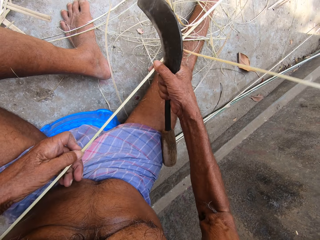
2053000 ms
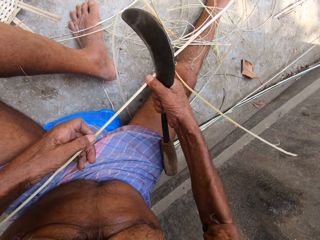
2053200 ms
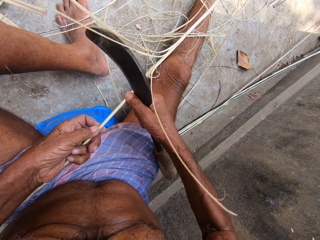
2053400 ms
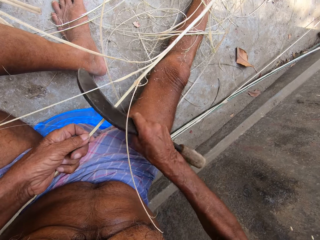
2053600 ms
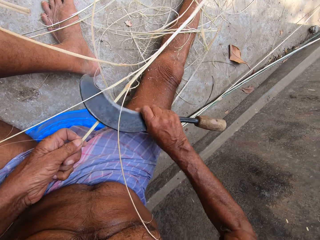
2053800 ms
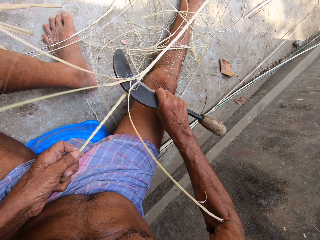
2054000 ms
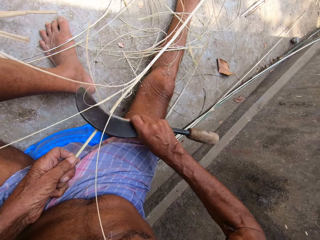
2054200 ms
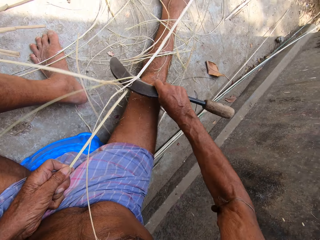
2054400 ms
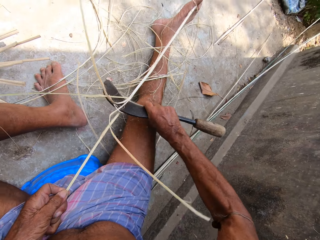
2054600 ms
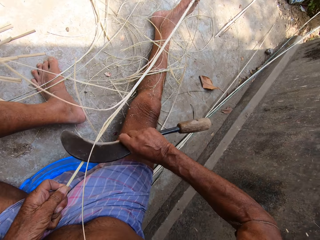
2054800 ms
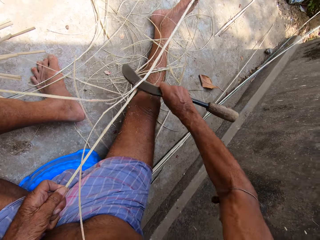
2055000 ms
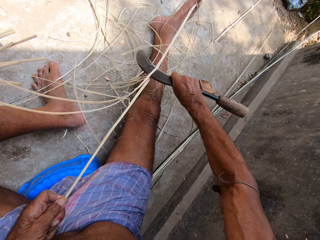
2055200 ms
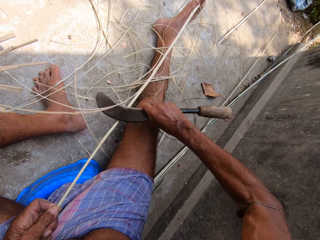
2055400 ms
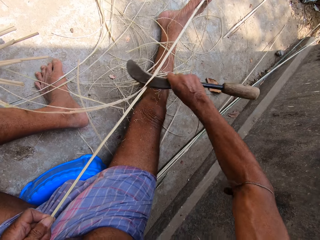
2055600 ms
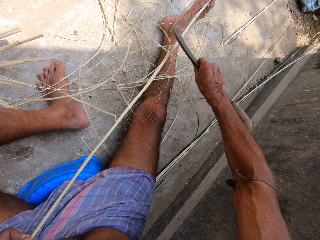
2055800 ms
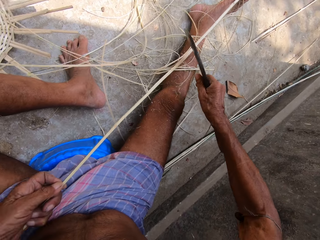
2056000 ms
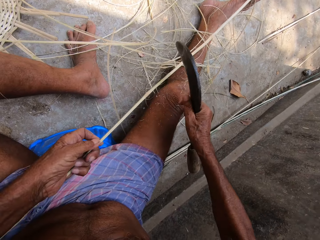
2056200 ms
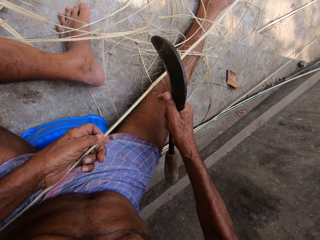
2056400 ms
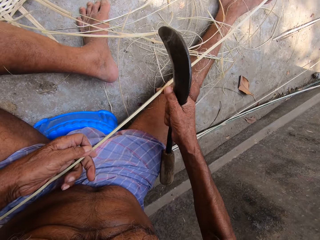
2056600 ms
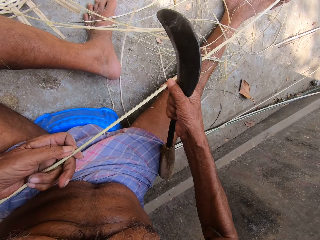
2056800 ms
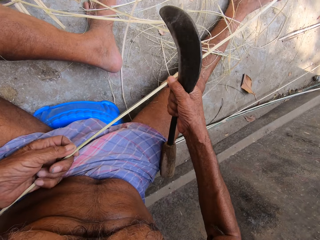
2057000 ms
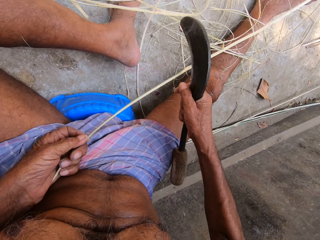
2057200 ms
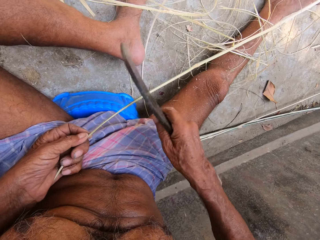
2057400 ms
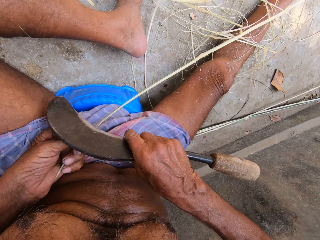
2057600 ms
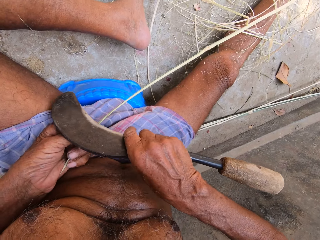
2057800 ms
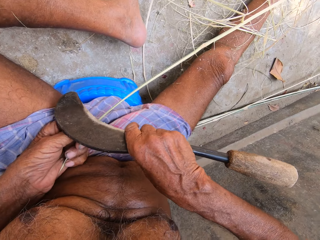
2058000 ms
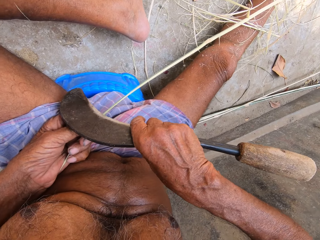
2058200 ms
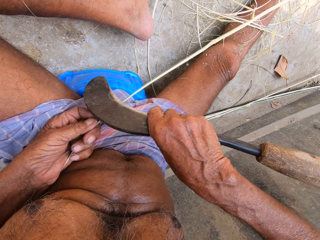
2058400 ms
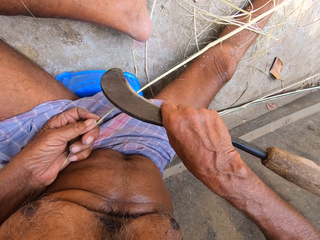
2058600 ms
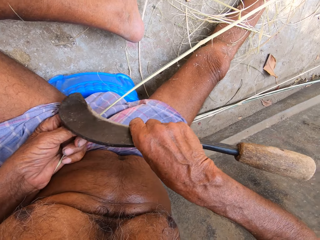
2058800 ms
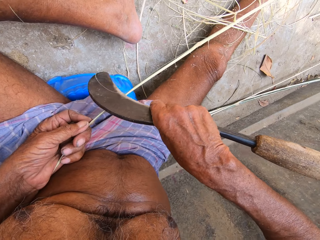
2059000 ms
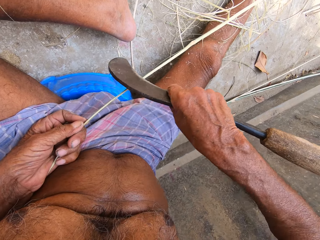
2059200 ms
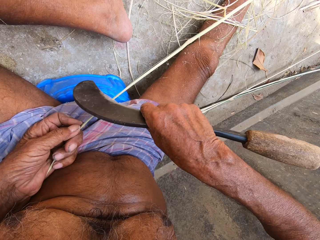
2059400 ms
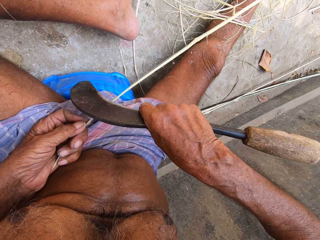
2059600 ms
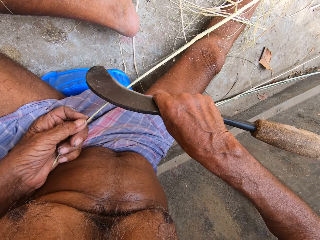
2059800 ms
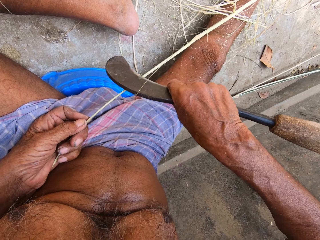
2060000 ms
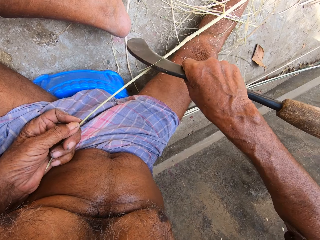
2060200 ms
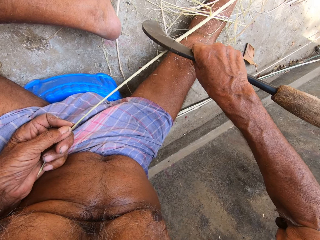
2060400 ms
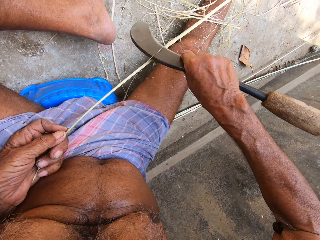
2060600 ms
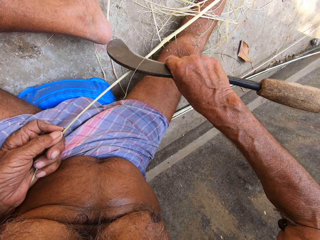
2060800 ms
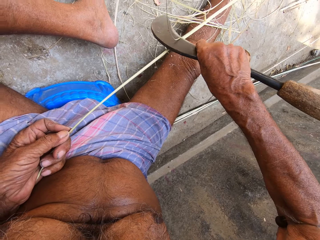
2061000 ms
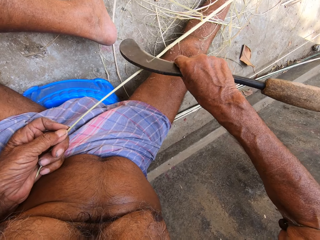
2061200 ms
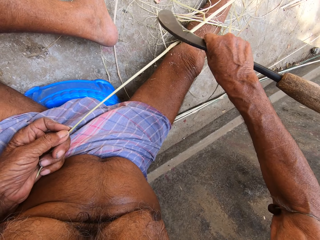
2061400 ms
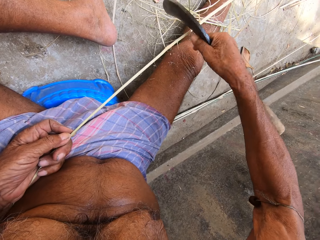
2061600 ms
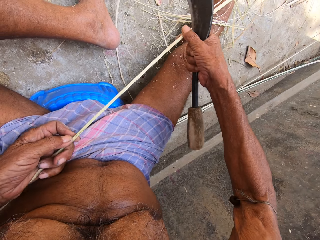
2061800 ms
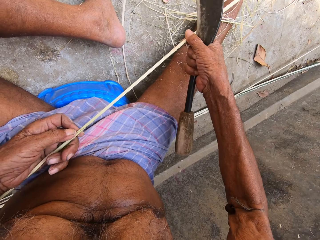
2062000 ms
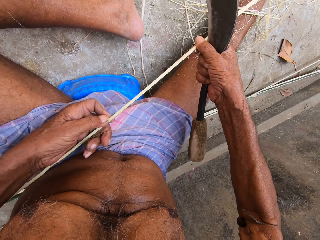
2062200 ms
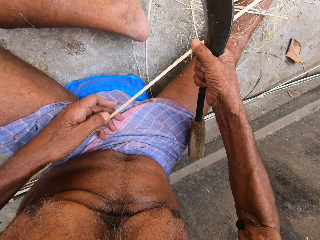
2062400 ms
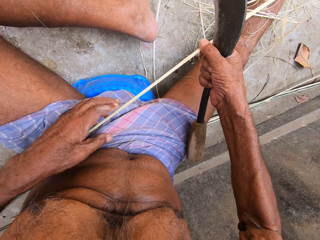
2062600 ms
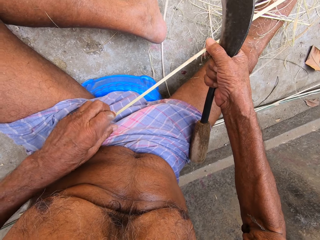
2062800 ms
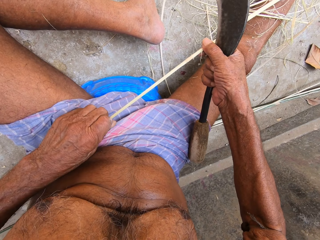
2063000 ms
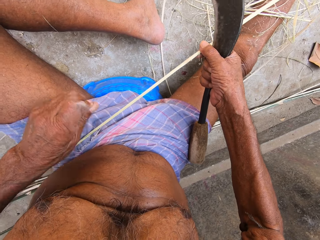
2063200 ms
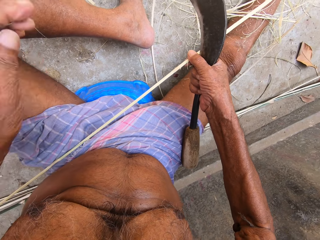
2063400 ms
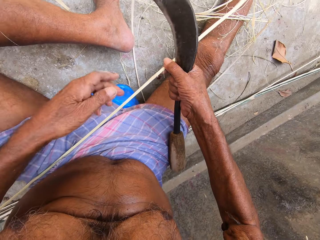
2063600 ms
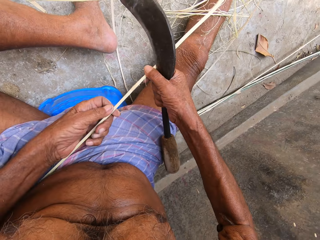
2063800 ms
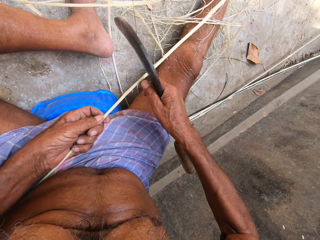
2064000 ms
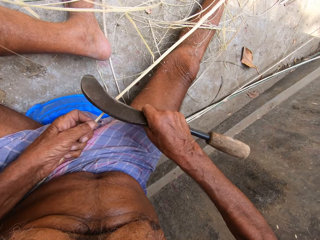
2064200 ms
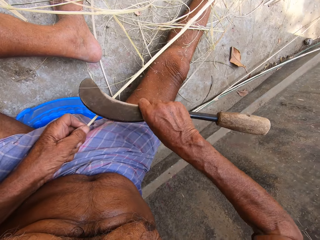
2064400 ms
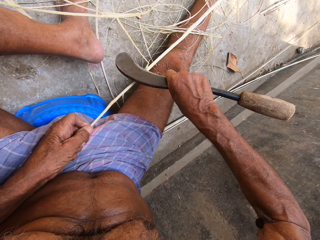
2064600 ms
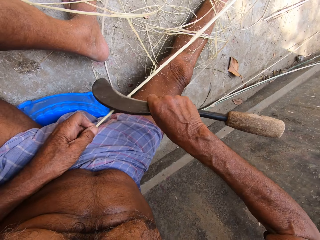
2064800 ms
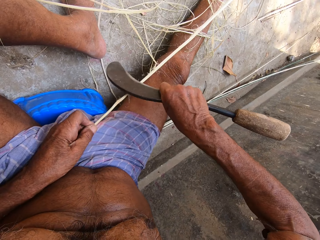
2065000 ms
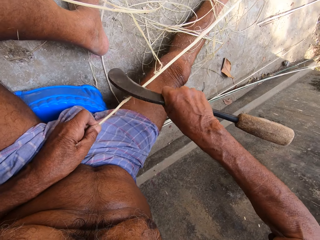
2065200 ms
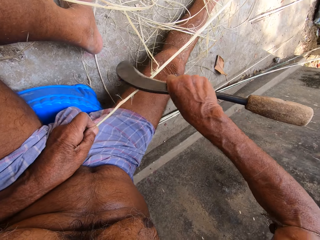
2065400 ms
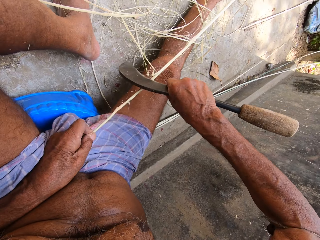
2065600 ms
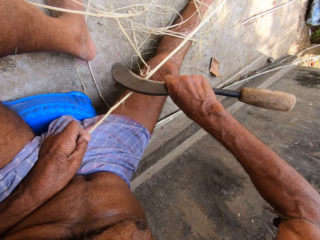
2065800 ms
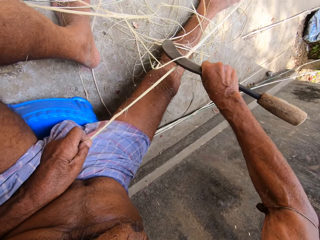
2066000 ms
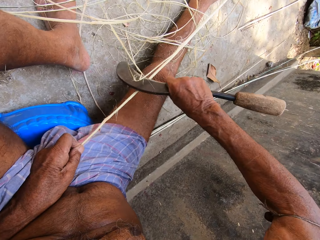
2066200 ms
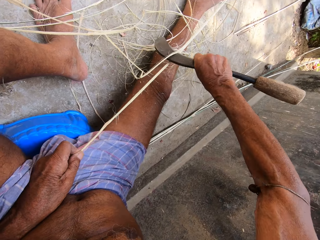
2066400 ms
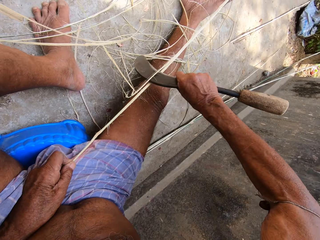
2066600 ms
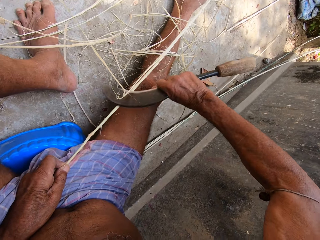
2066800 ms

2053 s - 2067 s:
The camera wearer adjusts the bamboo sticks with both hands. He scrapes the bamboo stick with the knife in his right hand. He adjusts the bamboo sticks with both hands. He scrapes the bamboo stick with the knife in his right hand. He adjusts the bamboo sticks with both hands. He picks a crumb of bamboo stick with his left hand from his cloth. He throws the peelings. He scrapes the bamboo stick with the knife in his right hand.

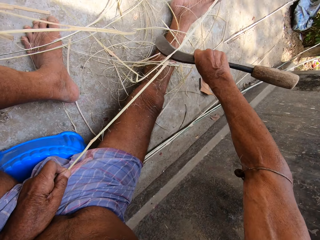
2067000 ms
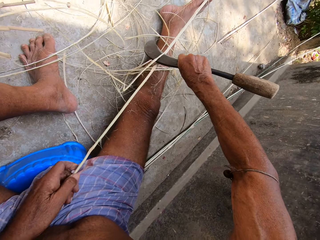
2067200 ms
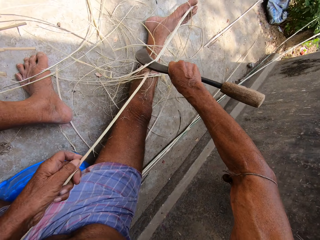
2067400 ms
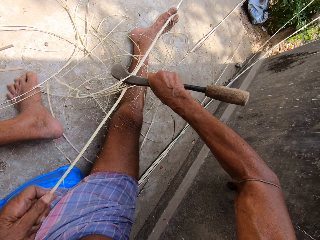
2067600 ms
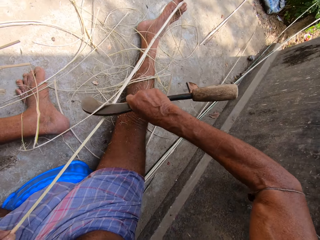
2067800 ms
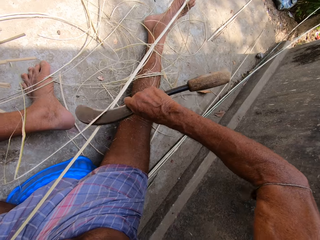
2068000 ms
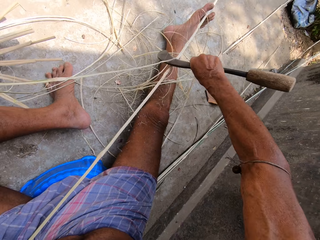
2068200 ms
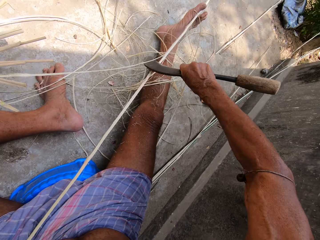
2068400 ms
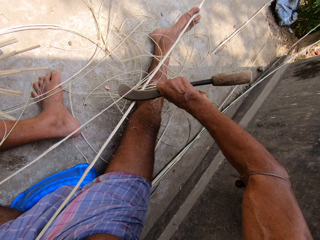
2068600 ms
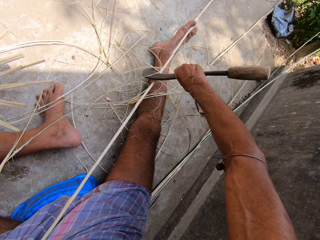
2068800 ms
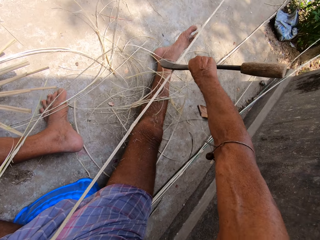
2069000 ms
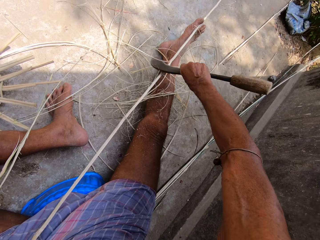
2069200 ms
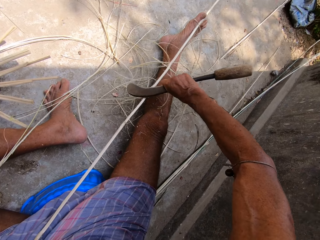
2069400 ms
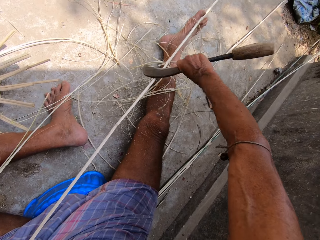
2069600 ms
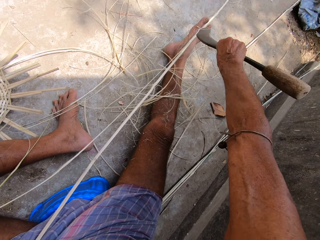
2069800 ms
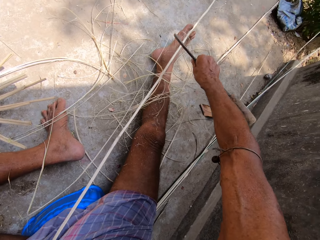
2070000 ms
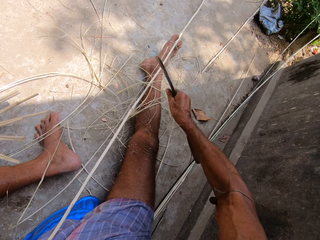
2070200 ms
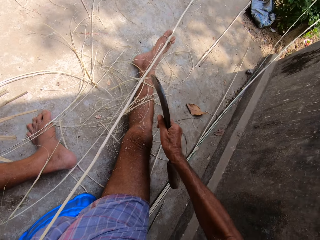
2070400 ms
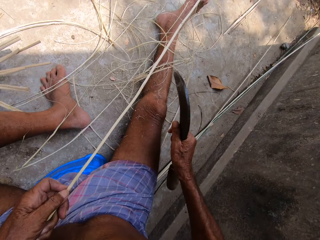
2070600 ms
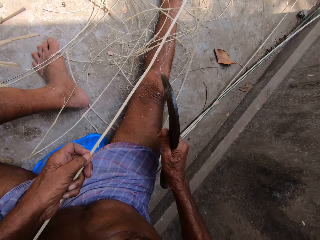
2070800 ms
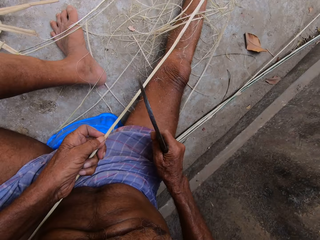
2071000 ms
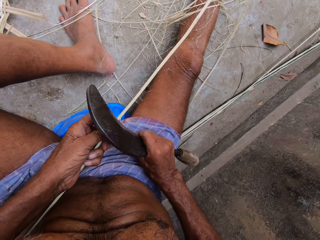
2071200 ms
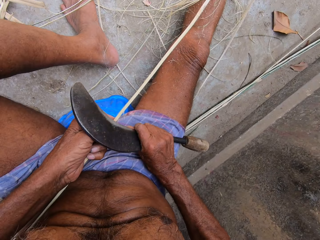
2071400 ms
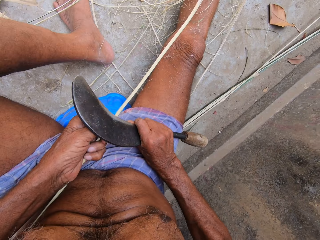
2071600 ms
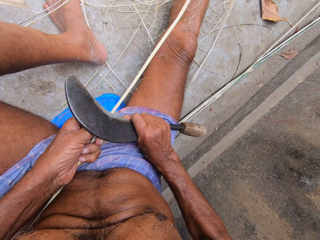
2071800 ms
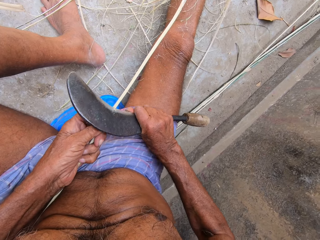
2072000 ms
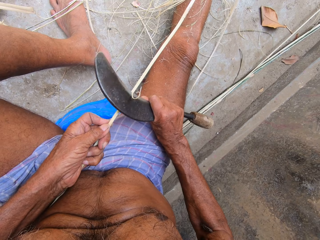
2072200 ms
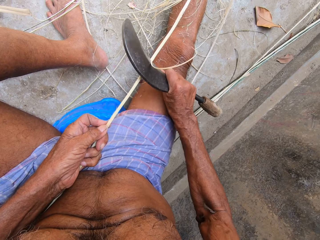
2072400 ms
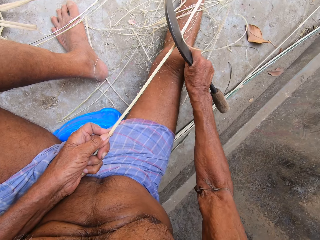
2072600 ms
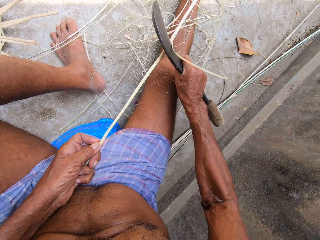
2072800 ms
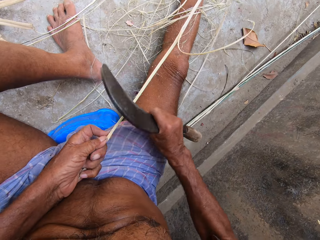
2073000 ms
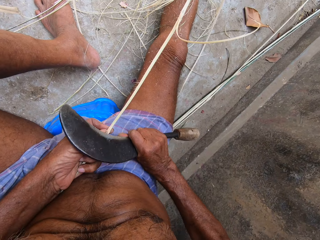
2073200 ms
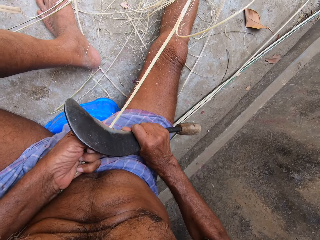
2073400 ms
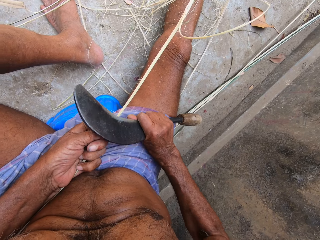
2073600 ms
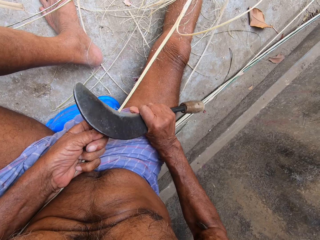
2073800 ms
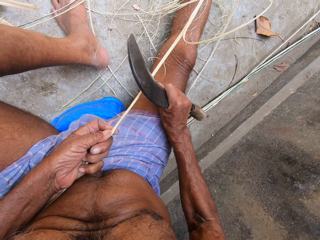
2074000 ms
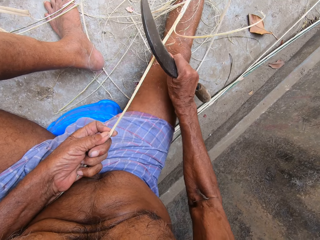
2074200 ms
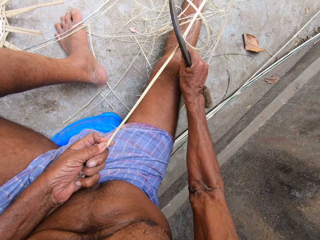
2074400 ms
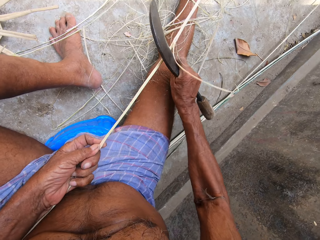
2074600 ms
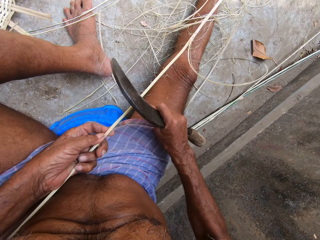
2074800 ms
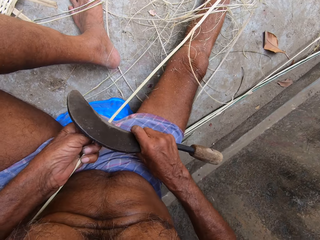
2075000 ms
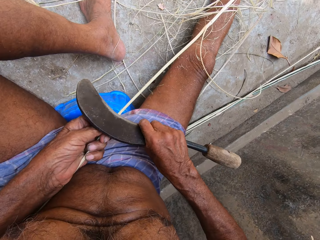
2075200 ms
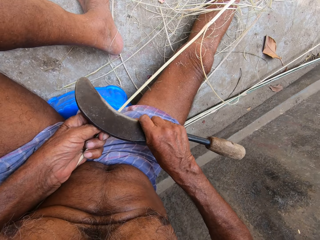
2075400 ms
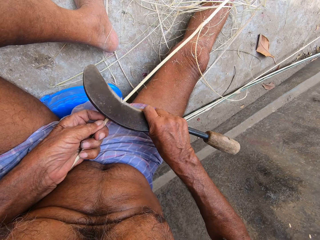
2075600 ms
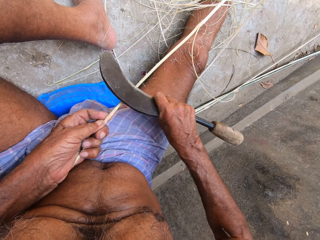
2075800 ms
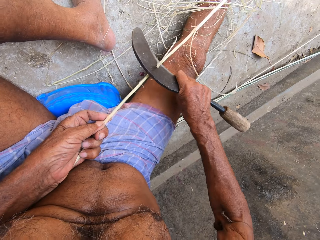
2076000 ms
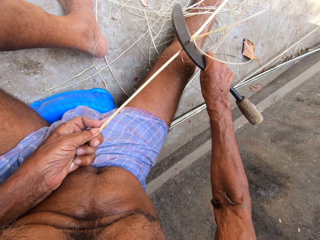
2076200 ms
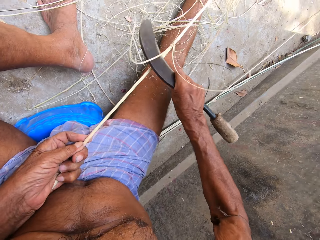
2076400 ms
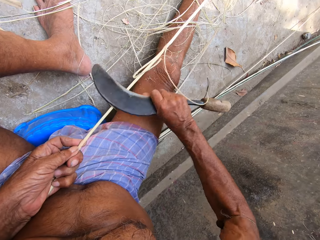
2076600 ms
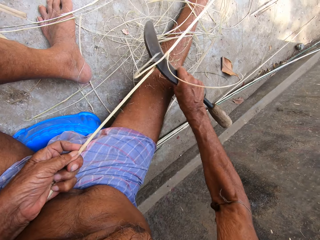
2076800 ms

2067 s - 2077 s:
The camera wearer pulls the bamboo stick with his left hand. He scrapes the bamboo stick with the knife in his right hand.
